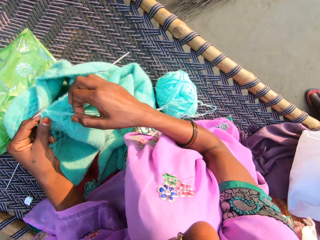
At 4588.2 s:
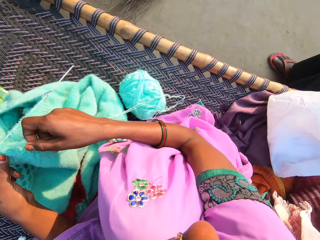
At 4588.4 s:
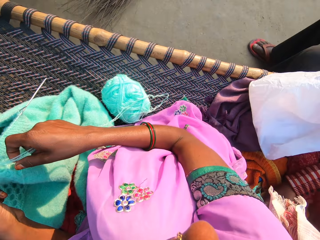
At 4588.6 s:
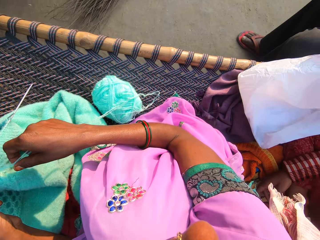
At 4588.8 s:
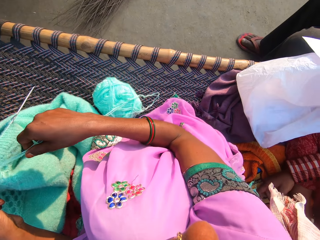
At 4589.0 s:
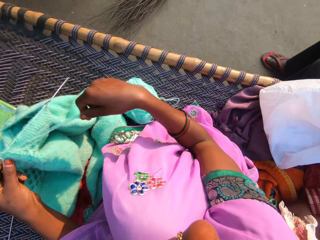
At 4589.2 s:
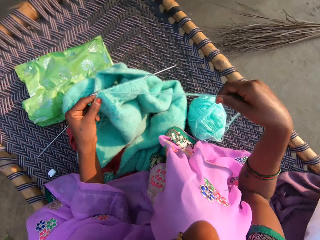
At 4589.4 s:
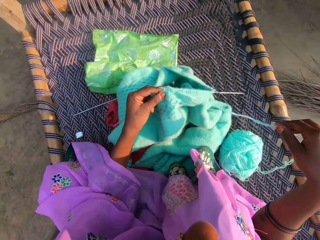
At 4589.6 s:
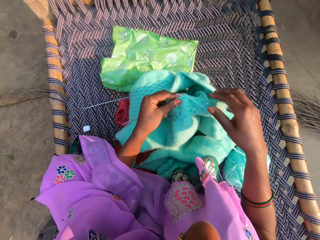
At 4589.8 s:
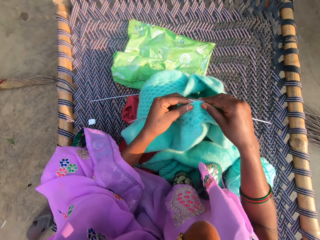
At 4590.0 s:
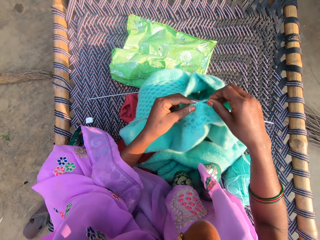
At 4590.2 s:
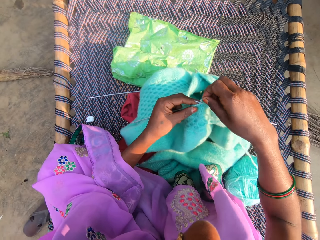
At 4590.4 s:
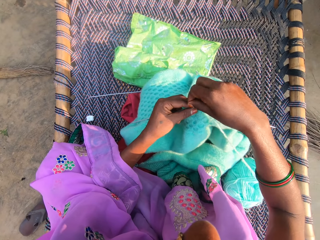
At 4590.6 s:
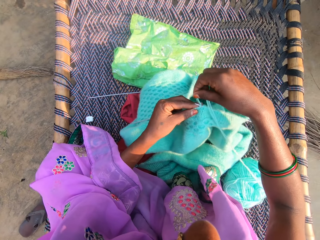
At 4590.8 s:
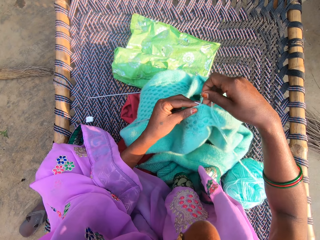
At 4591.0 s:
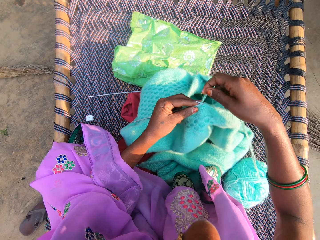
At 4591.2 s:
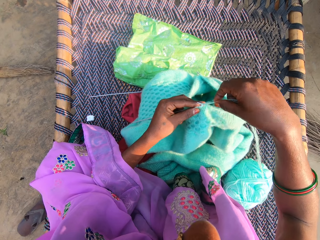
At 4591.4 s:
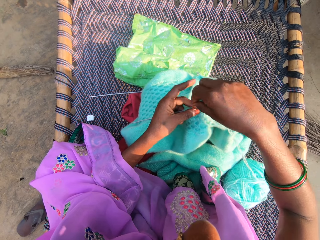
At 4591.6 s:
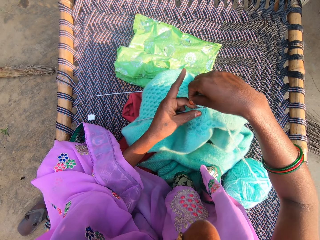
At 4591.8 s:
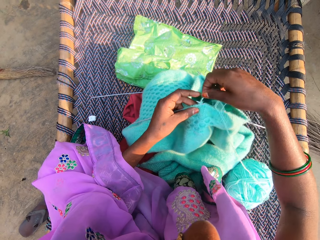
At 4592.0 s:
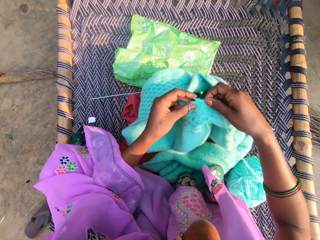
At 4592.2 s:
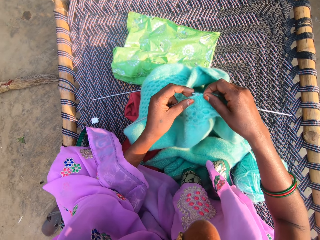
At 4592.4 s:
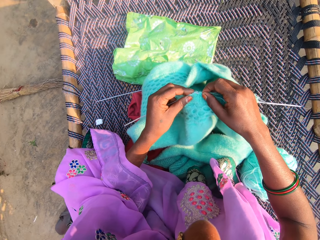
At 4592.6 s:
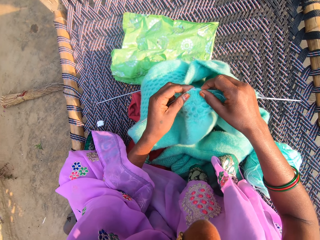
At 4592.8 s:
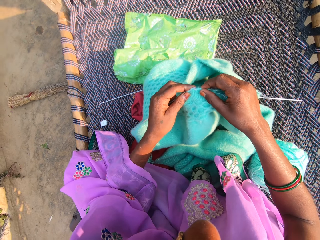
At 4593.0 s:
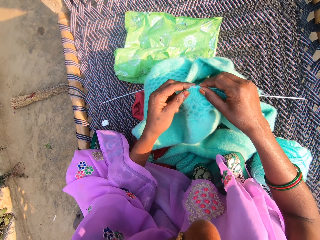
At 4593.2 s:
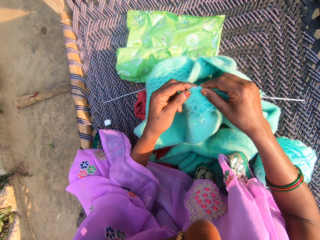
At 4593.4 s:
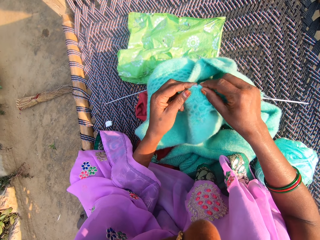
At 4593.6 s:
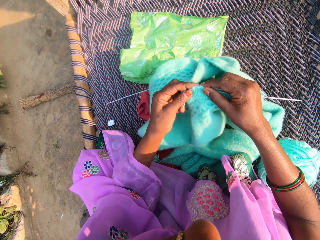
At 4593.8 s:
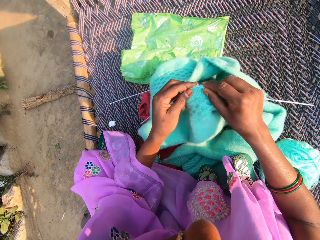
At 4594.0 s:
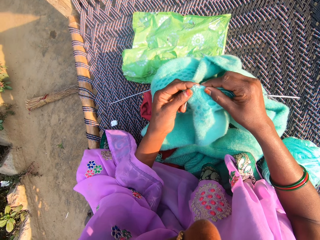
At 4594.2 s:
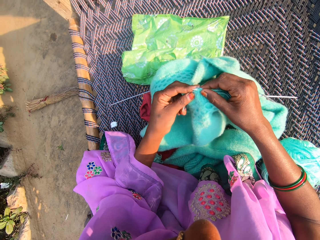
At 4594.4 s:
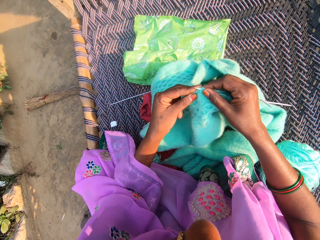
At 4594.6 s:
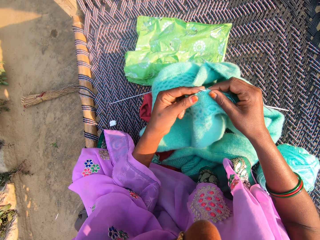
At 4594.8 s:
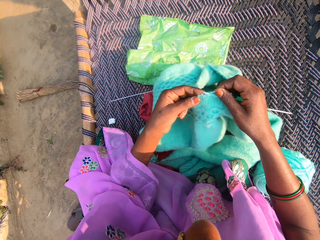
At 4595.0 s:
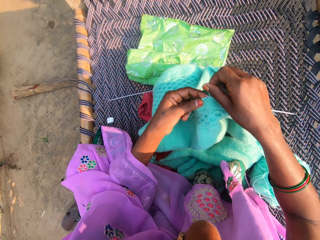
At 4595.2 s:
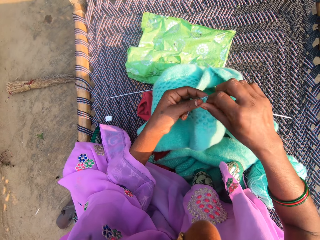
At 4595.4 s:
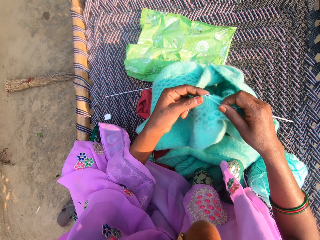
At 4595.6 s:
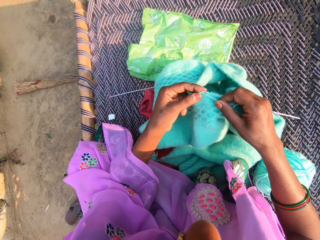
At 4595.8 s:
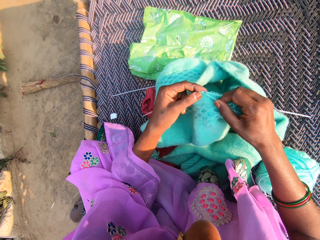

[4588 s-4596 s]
The camera wearer looks at two persons. They hold up the thread. They knit the fabric.

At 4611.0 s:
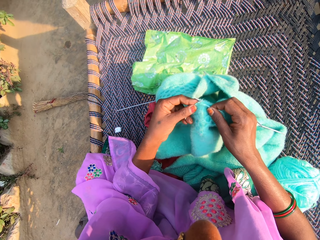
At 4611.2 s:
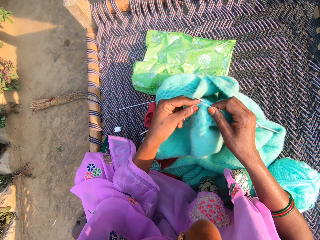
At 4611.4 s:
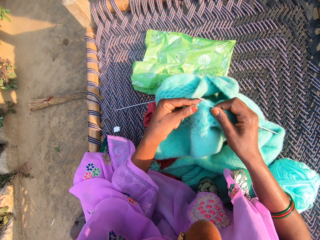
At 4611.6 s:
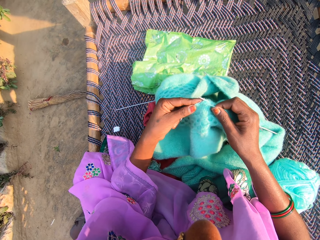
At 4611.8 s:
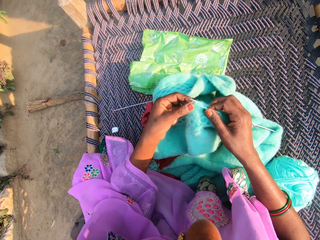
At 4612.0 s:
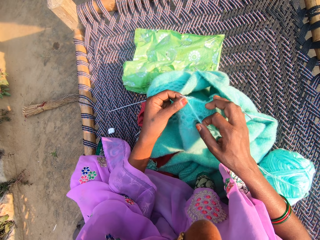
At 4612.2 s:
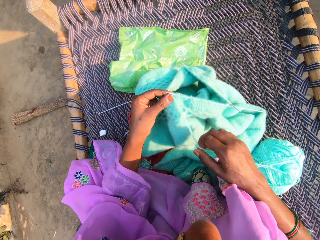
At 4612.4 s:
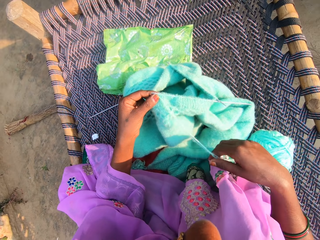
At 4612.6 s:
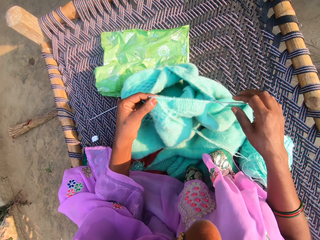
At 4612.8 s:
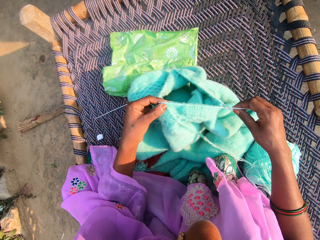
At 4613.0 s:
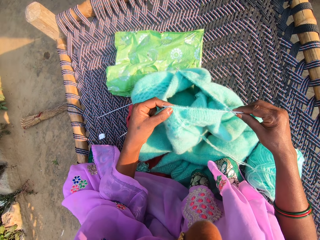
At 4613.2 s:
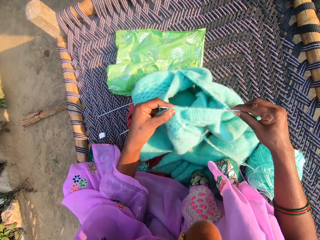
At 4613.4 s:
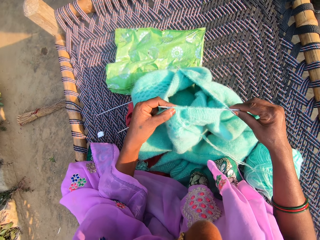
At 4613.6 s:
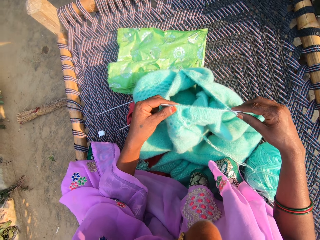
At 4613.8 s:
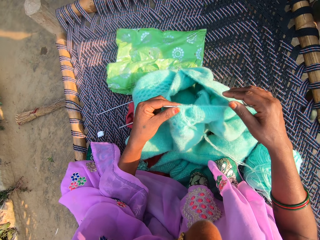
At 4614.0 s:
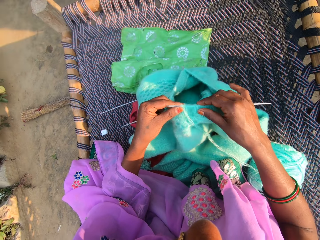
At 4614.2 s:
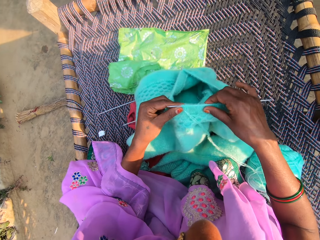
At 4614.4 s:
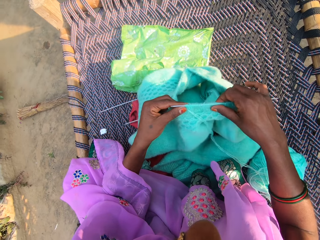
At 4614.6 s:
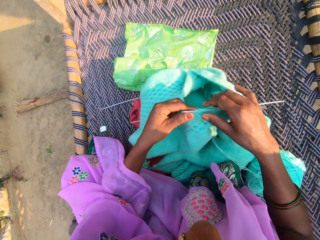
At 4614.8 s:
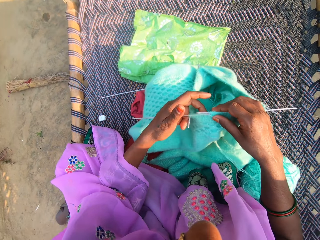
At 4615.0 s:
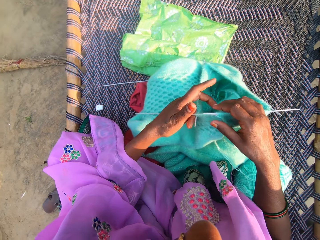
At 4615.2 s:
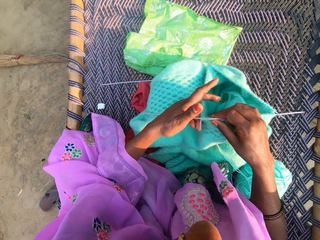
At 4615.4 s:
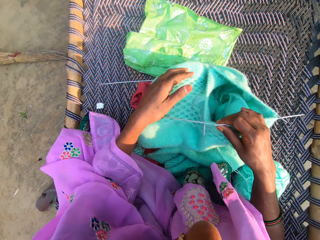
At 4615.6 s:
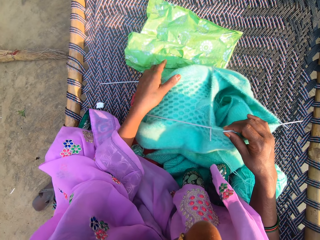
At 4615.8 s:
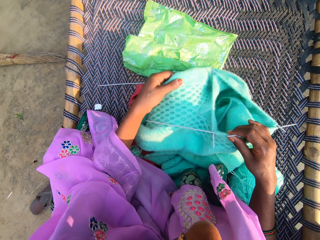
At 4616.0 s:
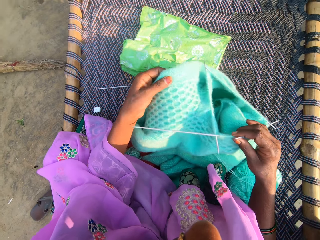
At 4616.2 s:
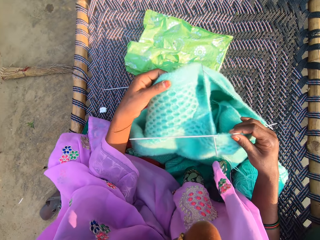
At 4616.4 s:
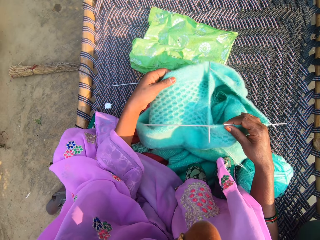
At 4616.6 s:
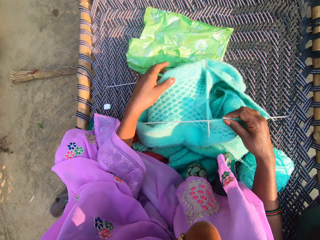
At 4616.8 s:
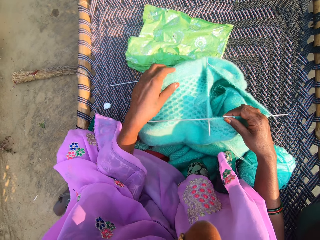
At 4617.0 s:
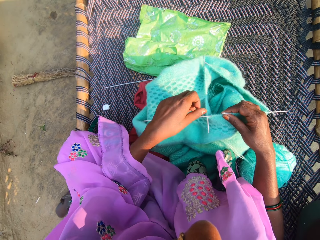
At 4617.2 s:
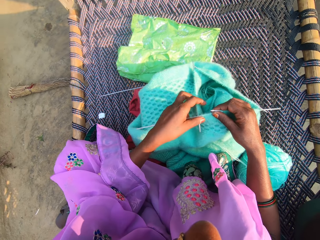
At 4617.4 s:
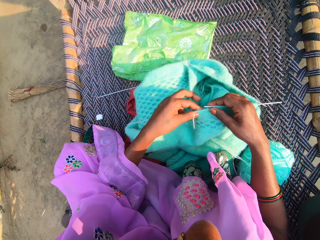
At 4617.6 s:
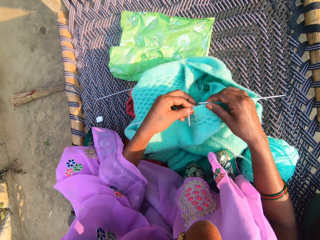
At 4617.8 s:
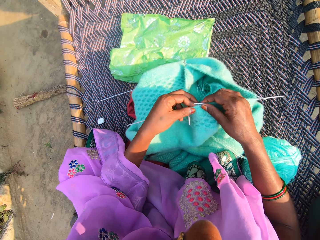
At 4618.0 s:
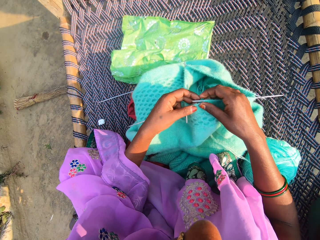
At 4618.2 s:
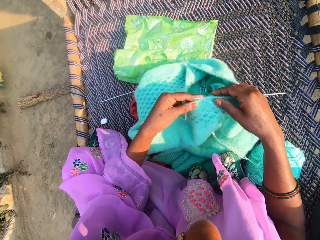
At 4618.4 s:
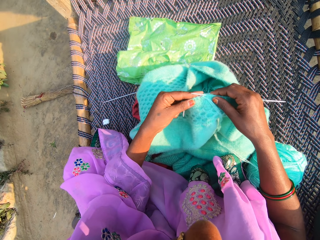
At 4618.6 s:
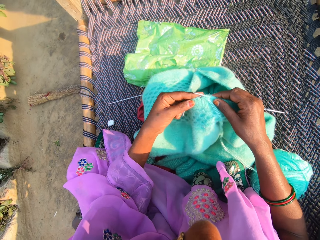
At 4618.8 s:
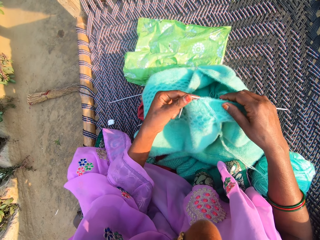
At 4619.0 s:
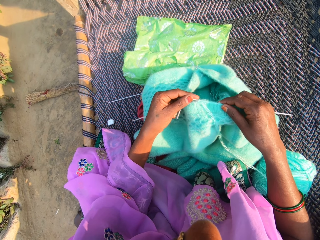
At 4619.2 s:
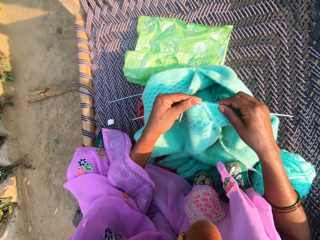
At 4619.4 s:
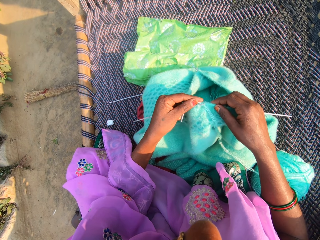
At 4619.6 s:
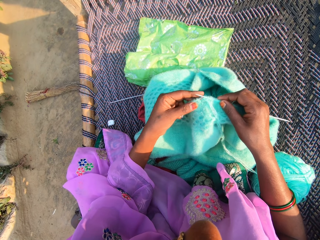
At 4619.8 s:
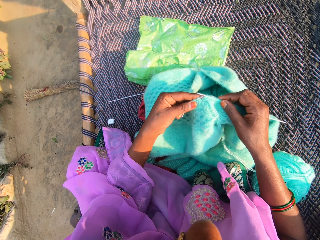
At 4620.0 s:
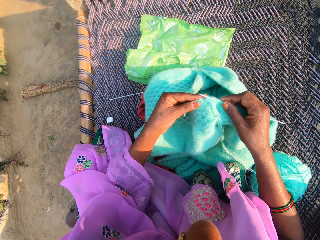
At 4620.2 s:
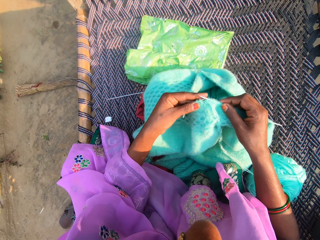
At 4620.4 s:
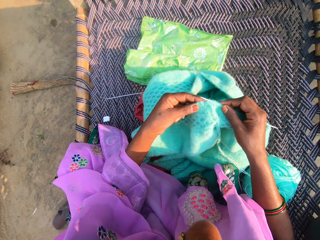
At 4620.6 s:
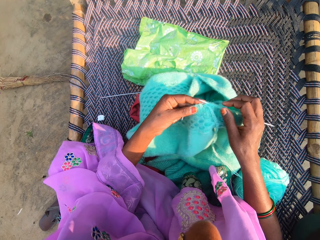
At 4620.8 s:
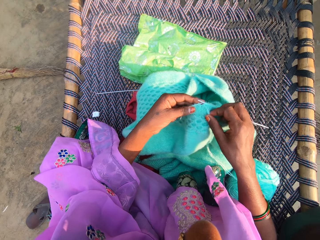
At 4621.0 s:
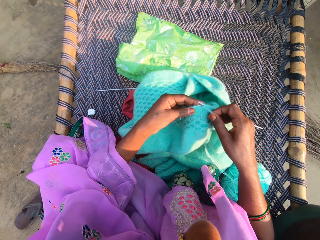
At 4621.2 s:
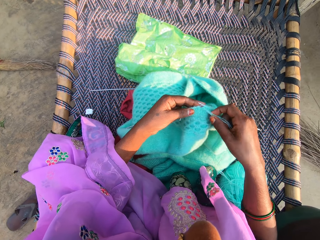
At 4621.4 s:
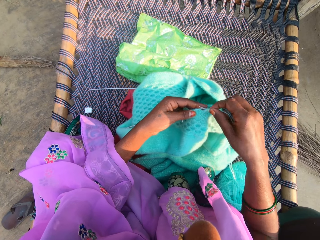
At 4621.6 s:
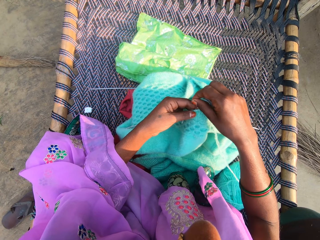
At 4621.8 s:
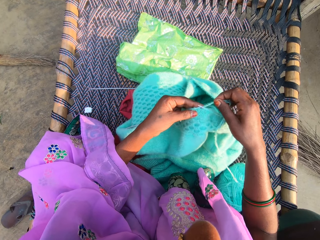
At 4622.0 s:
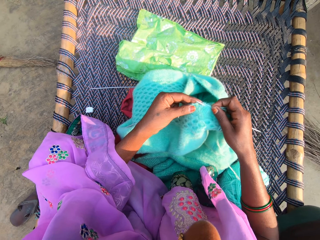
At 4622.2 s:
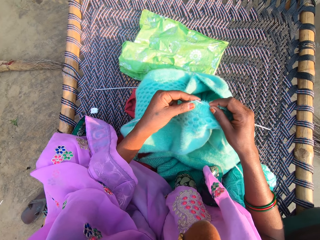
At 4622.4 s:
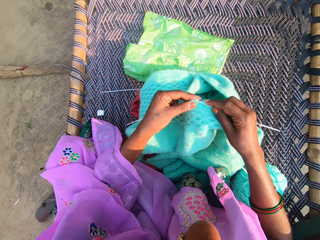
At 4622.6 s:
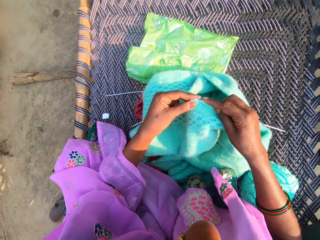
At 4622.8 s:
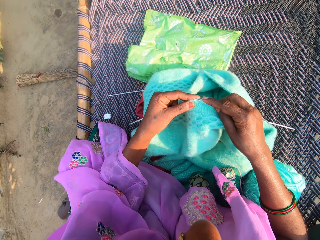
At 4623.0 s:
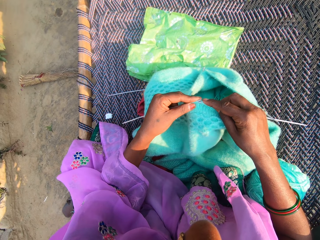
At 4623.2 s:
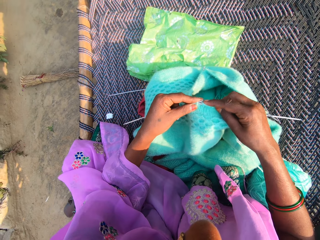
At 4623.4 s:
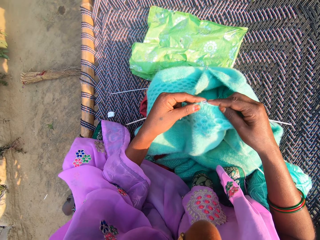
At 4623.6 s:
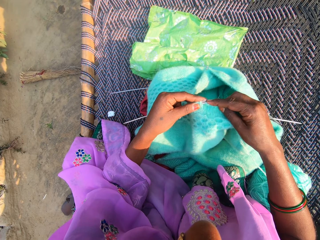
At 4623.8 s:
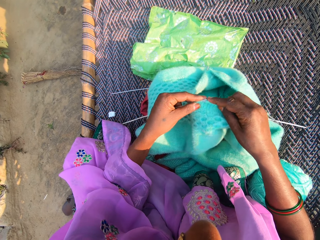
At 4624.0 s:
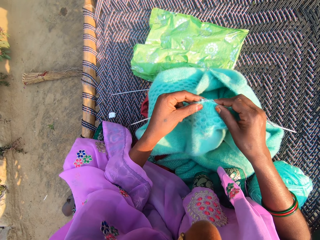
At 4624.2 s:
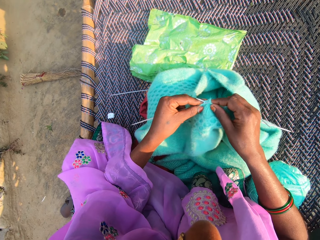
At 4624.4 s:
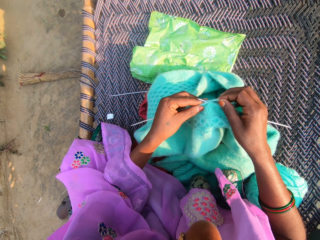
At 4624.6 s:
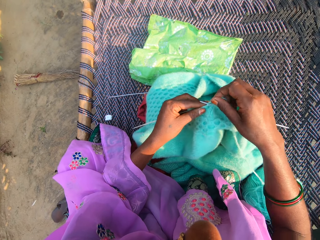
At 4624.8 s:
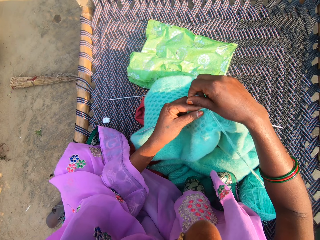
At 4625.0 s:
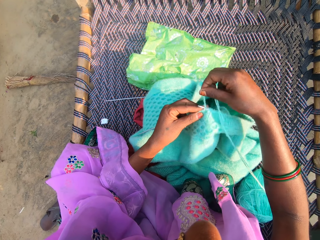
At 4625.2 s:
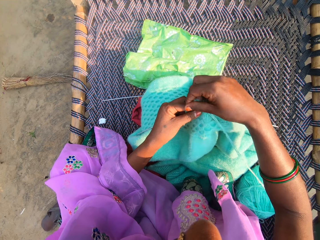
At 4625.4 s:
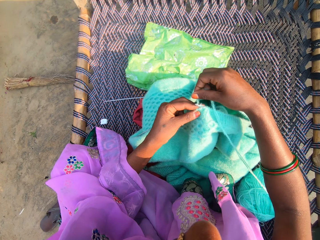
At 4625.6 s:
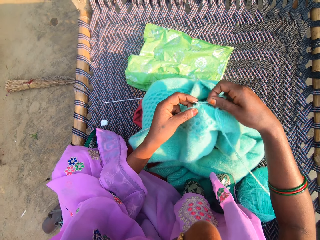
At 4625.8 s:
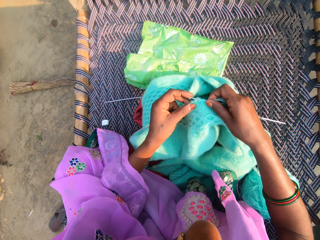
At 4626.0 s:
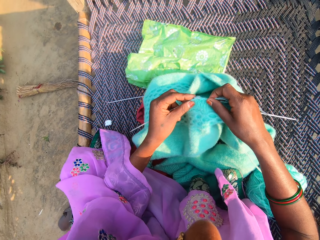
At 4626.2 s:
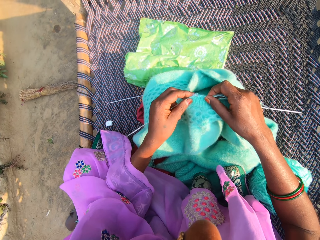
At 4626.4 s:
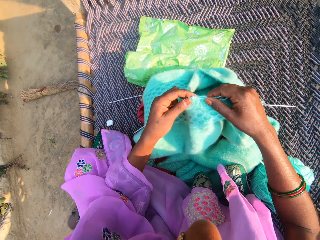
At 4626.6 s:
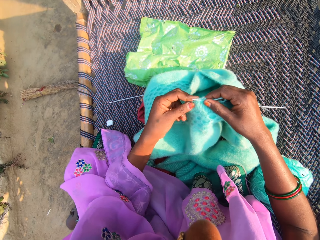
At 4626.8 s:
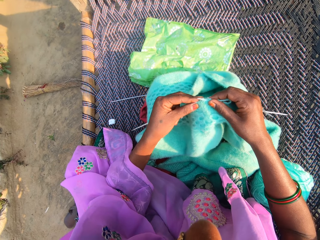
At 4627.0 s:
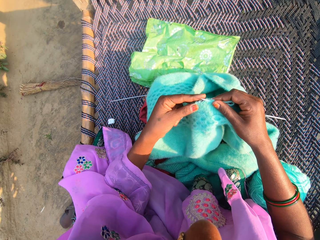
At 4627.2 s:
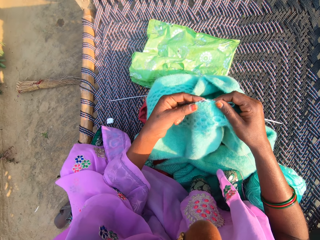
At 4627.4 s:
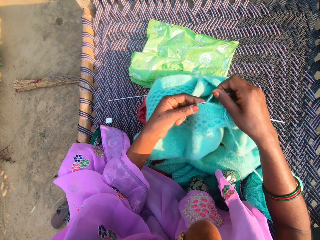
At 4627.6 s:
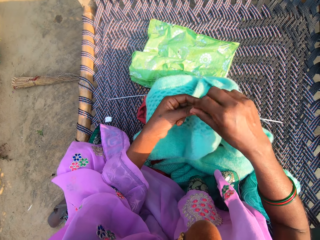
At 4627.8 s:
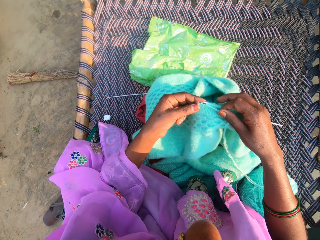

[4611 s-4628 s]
The camera wearer pulls a string. They touch a crochet. They touch a fabric. They adjust material. They slightly lift the fabric. They drop the fabric. They touch the fabric. They weave the fabric.
